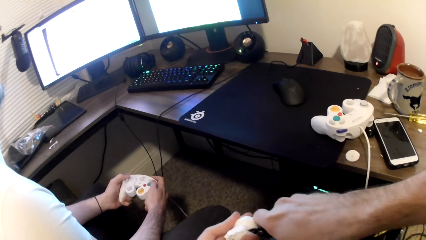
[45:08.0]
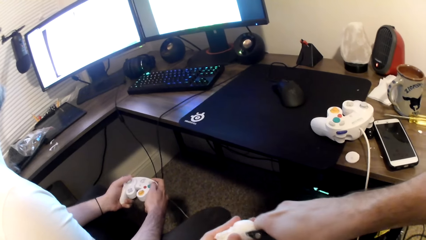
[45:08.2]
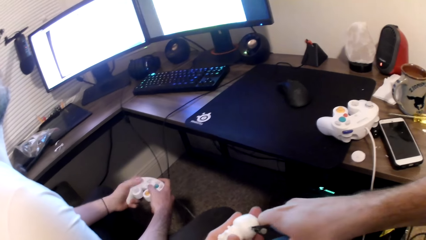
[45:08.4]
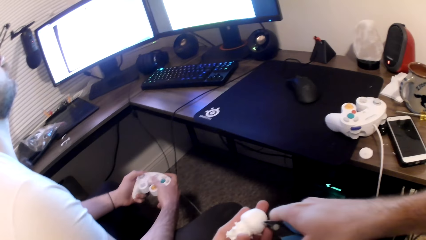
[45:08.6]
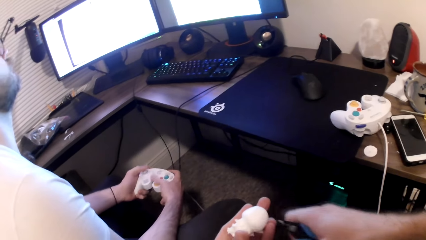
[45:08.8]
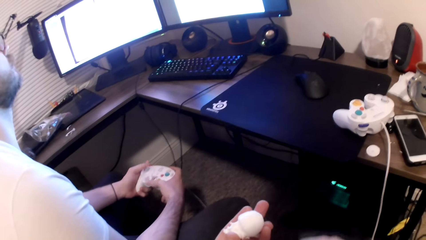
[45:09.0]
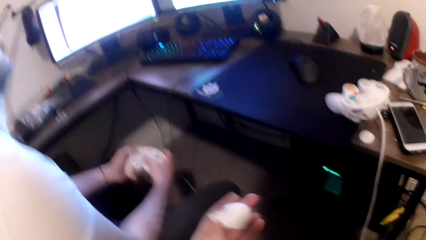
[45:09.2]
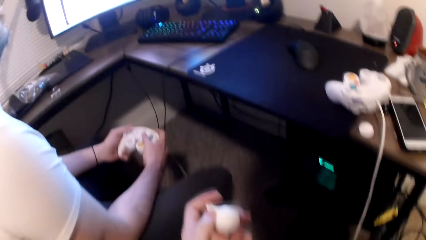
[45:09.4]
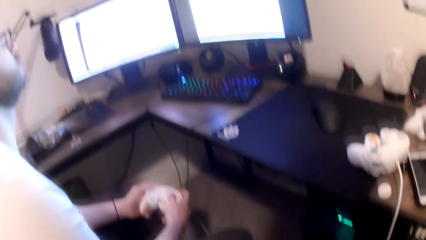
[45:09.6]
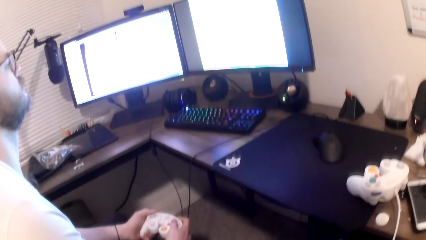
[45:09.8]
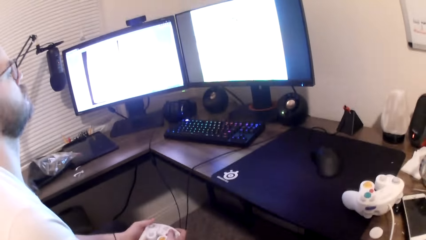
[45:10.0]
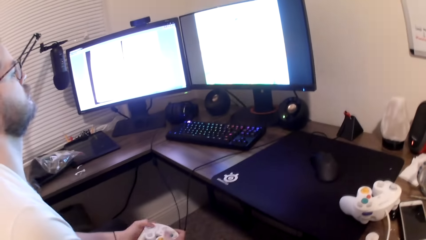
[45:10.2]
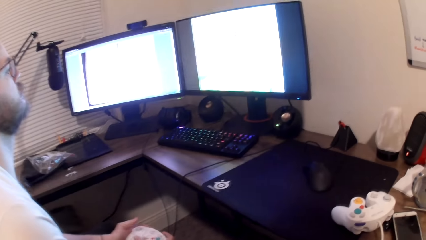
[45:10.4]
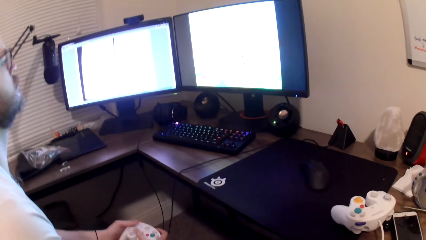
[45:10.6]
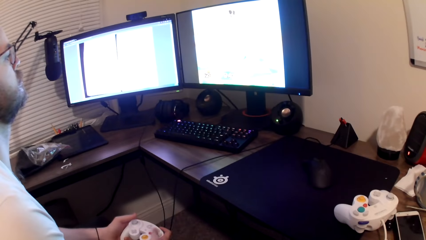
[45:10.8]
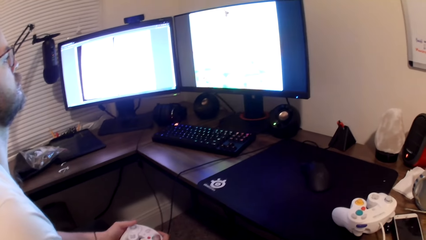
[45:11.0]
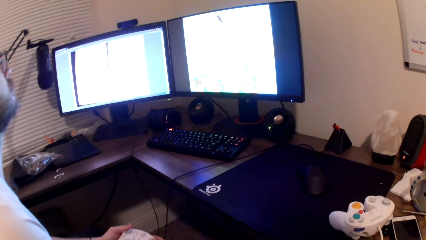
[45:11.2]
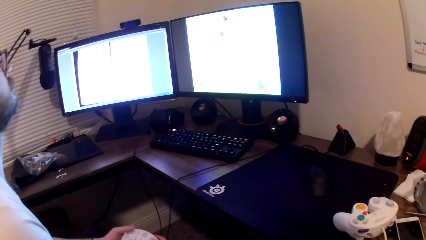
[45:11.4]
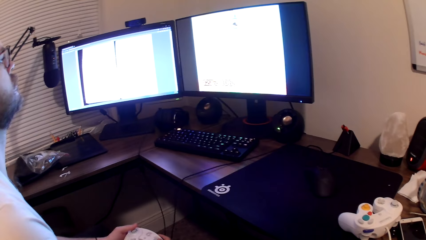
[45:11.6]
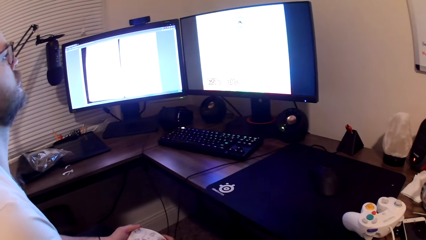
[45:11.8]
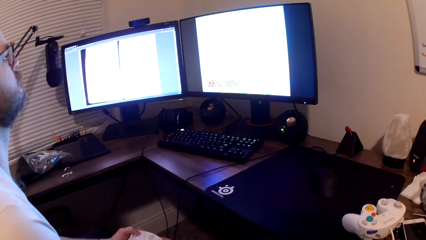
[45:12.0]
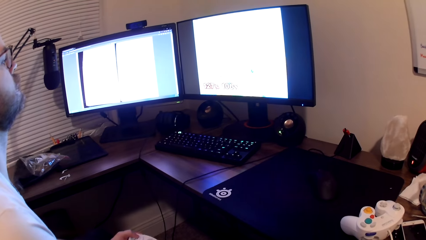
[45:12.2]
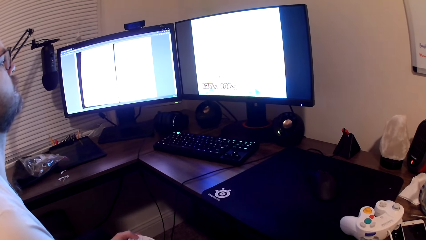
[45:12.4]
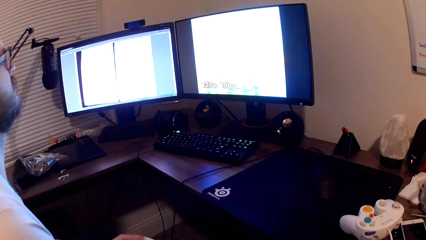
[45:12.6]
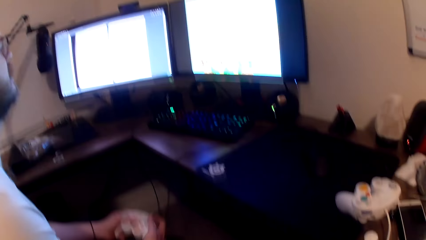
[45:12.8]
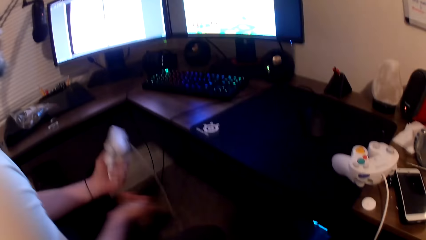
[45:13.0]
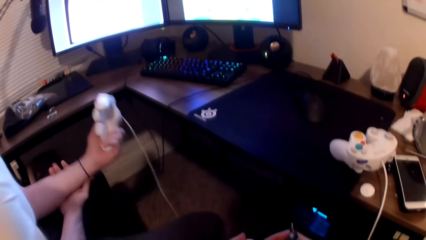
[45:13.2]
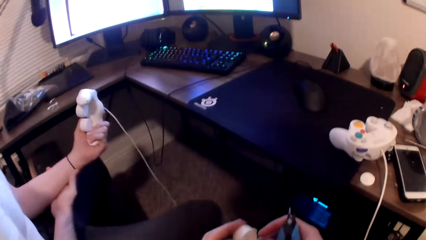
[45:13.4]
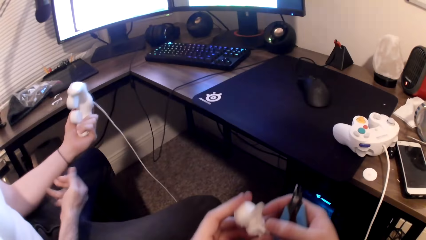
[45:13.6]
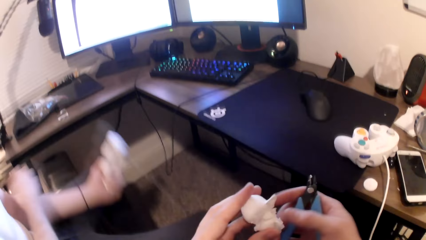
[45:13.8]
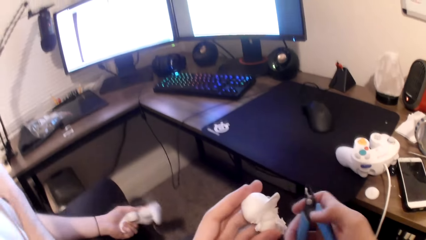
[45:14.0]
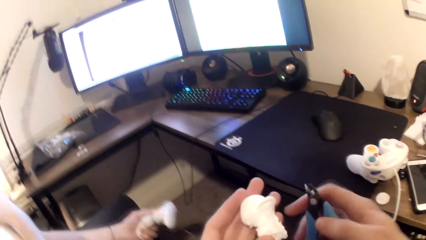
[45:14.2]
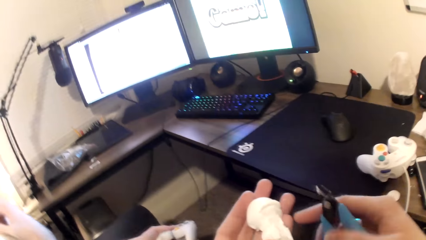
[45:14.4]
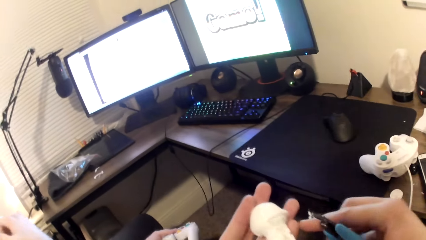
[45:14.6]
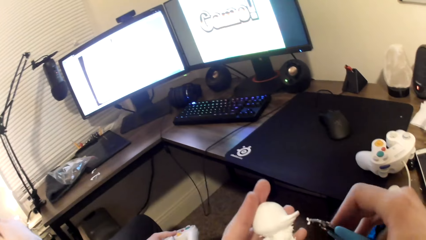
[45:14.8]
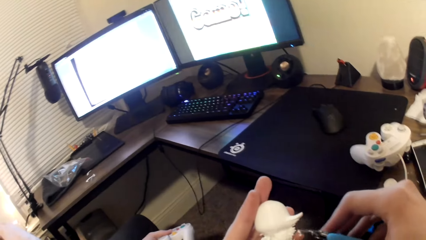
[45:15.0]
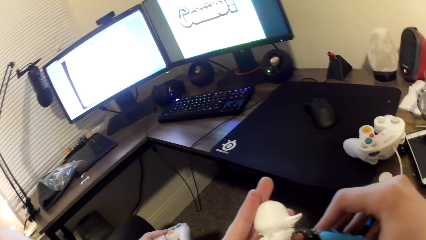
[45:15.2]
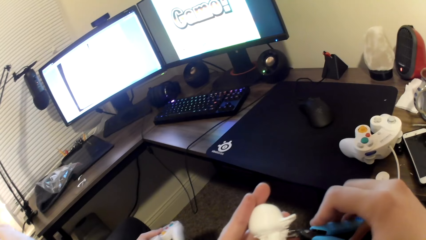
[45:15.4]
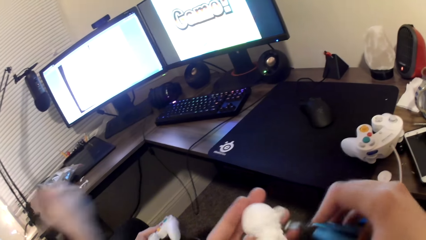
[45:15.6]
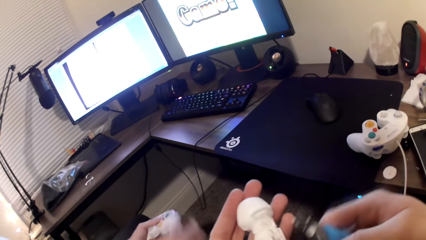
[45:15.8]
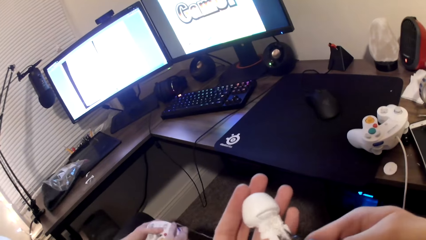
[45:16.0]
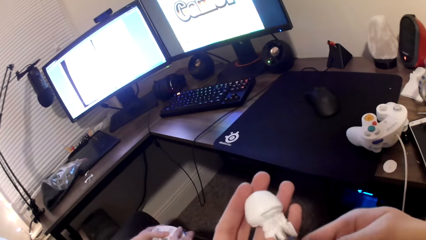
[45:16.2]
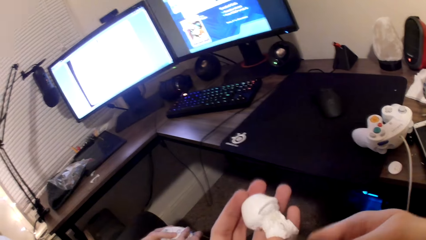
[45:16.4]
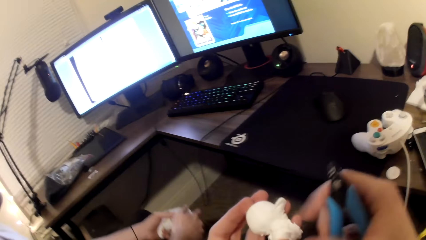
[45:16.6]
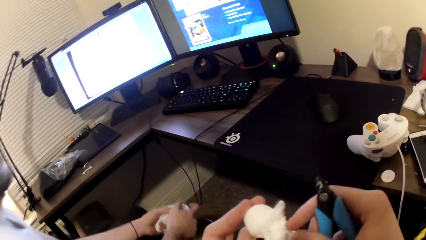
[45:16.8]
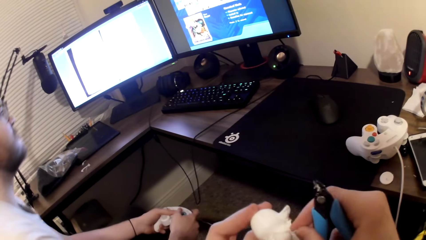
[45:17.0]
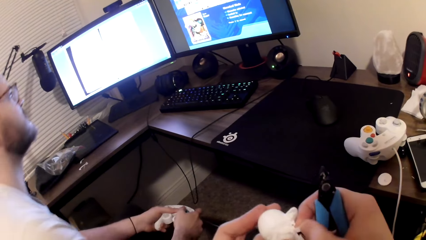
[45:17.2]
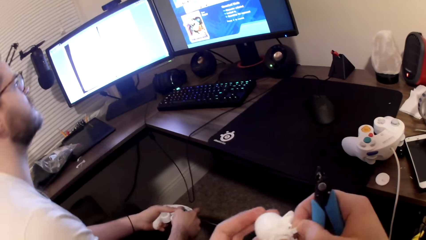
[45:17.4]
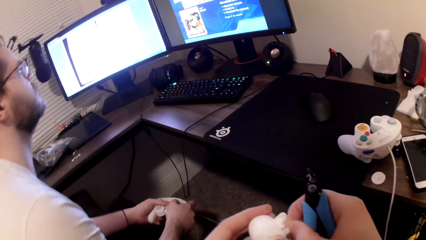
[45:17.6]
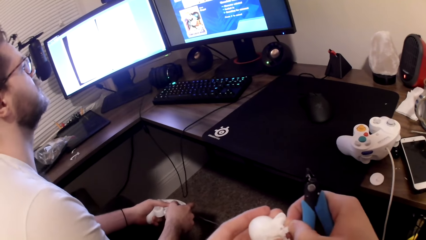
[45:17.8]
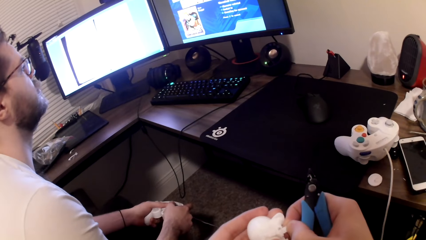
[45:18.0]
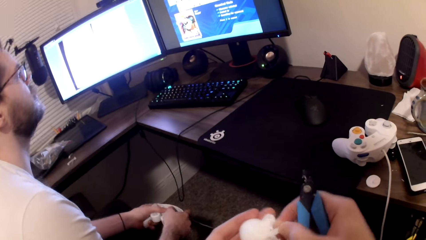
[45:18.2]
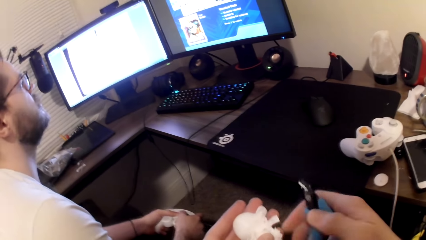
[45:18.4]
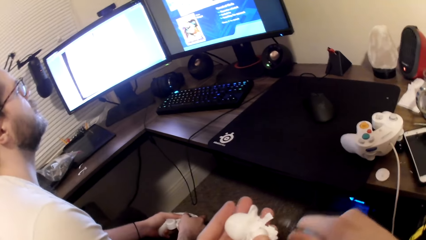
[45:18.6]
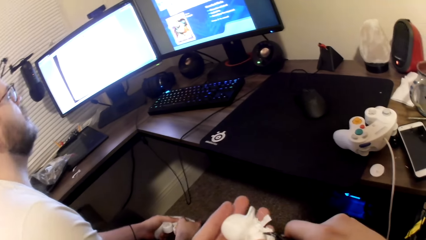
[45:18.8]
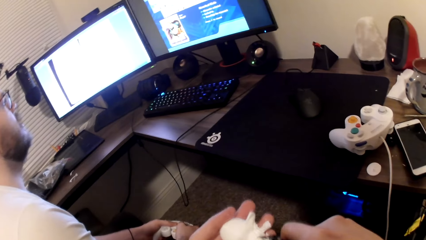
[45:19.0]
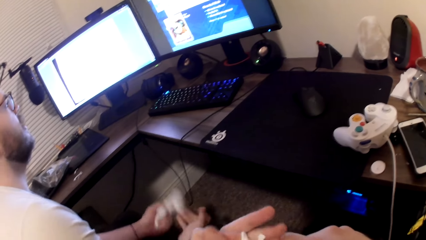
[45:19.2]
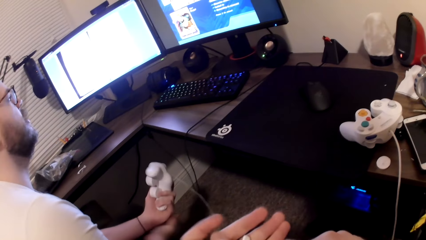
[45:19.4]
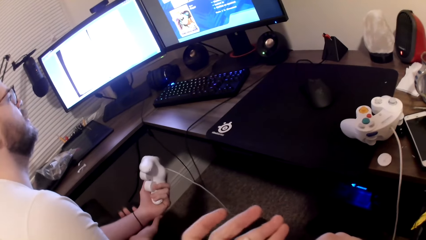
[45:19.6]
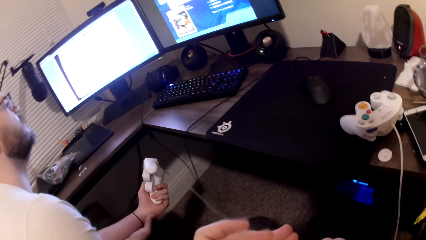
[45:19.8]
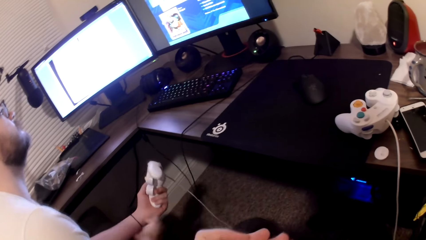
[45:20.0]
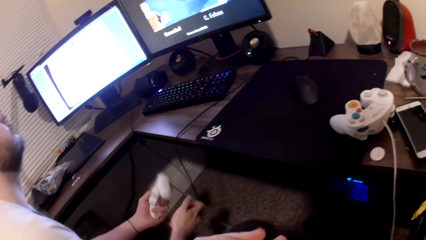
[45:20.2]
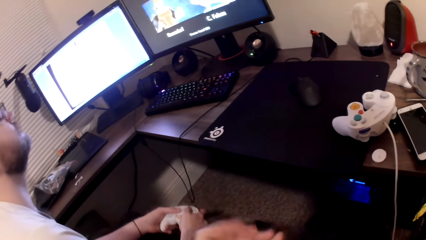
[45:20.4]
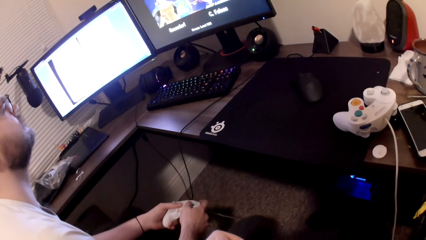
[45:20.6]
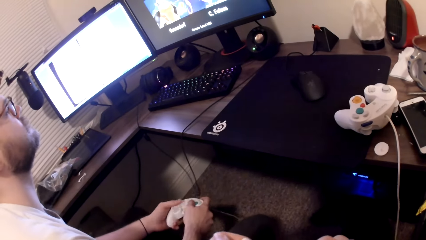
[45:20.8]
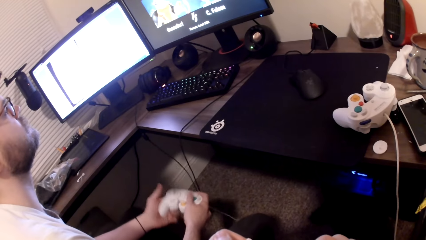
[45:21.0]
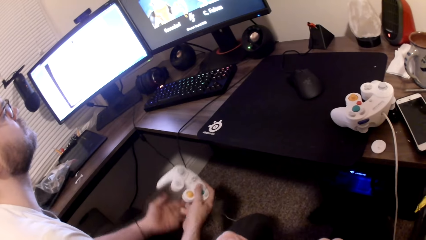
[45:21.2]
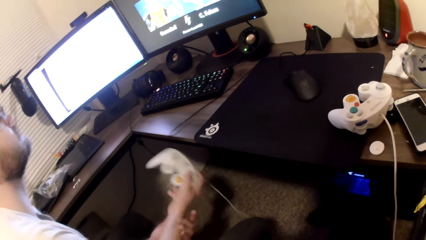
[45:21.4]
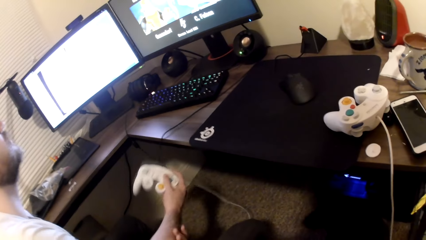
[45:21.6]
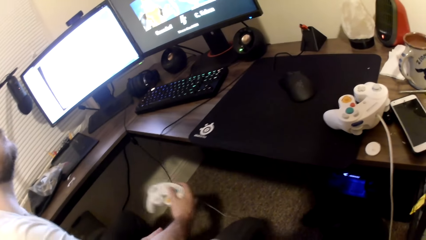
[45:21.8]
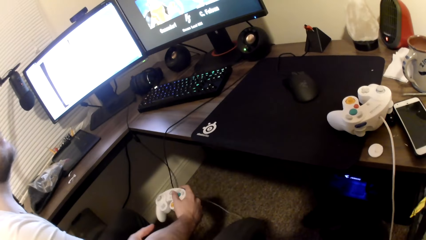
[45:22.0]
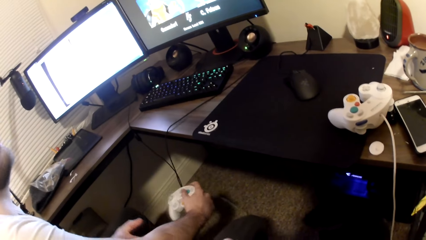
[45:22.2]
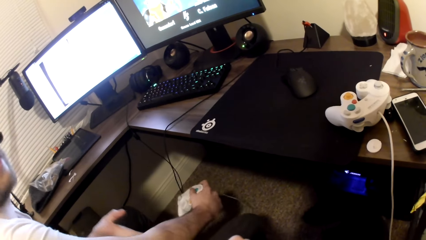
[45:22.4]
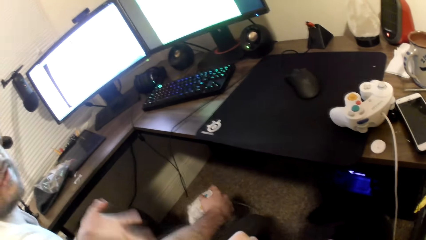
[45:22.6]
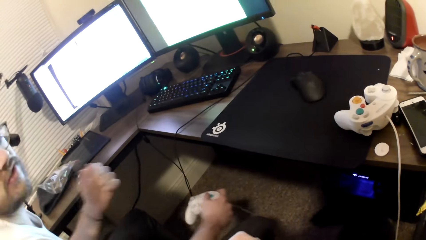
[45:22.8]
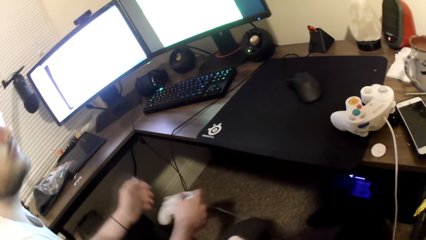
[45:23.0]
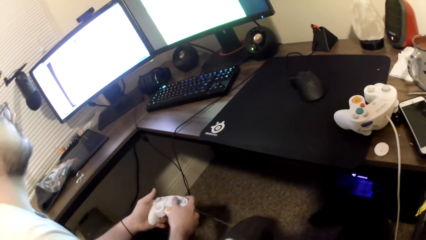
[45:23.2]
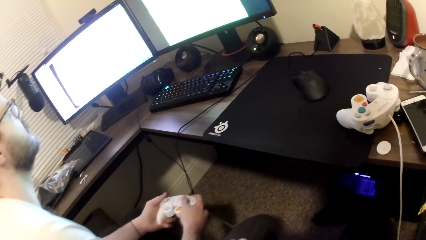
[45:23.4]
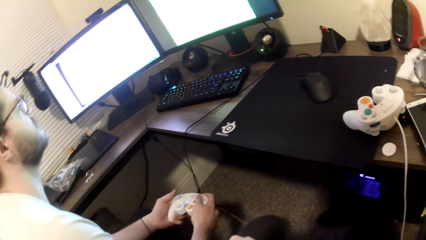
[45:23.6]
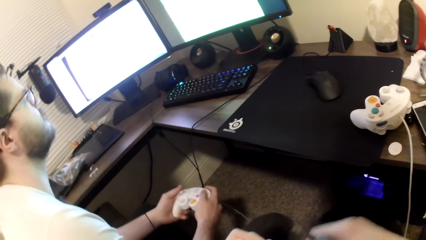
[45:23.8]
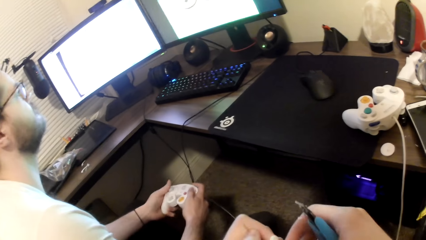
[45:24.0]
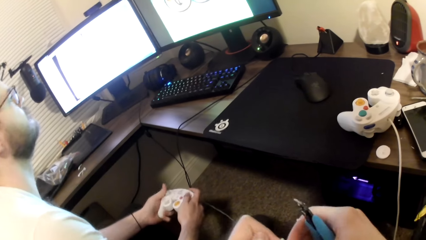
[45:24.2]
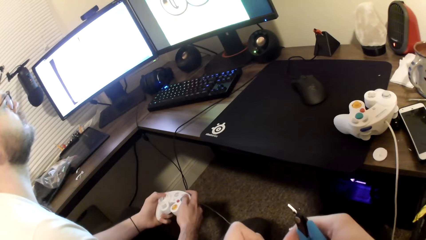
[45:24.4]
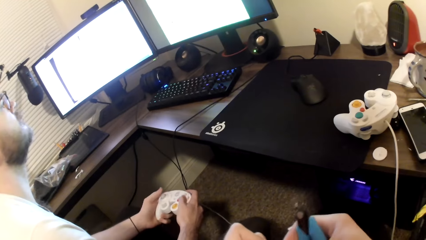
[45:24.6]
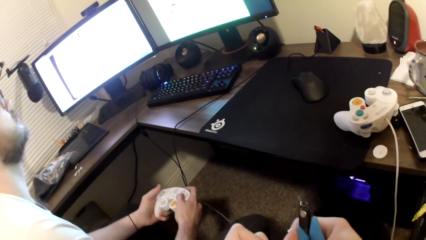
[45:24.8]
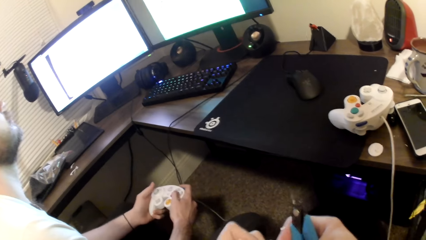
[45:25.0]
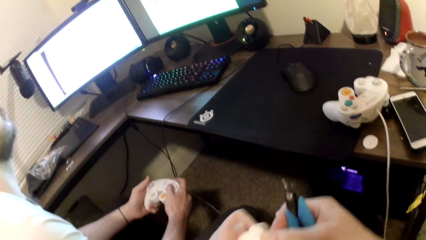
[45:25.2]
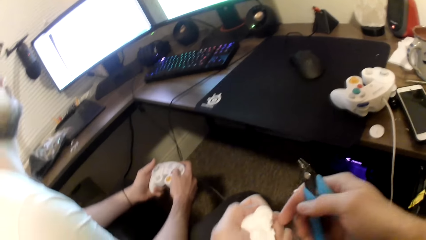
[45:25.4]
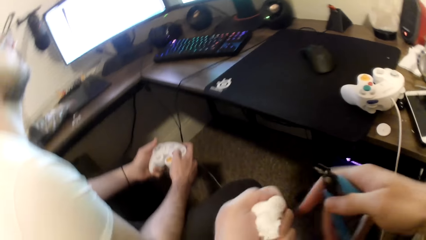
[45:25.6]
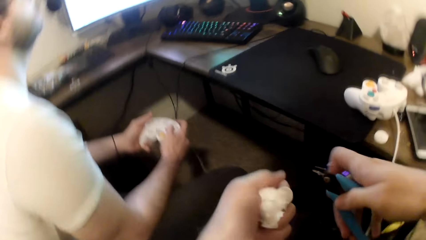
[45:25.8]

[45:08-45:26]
A person plays a game on the computer. The camera wearer cuts an art toy with pliers. The person plays a game on the computer. The camera wearer cuts the art toy with the pliers. The person holds his left hand. The person plays a game on the computer. The person holds his right hand. The person plays a game on the computer.
